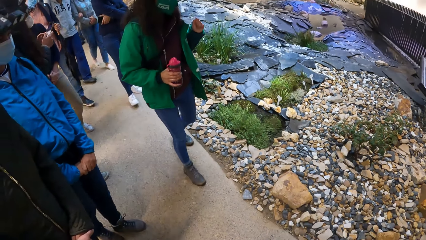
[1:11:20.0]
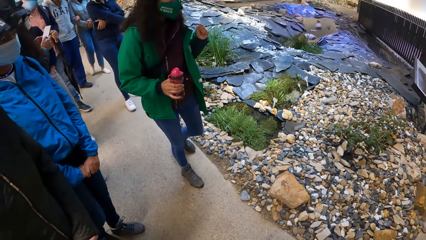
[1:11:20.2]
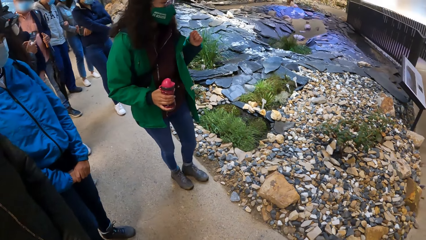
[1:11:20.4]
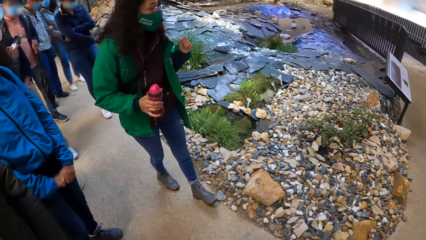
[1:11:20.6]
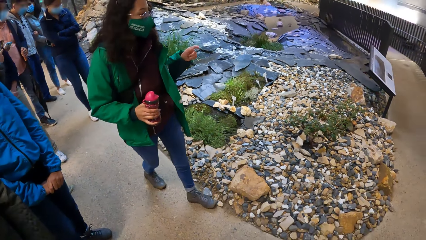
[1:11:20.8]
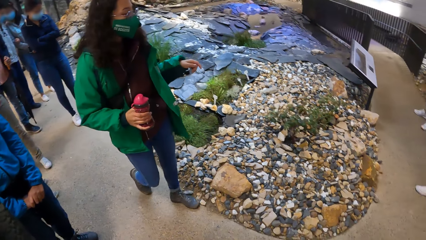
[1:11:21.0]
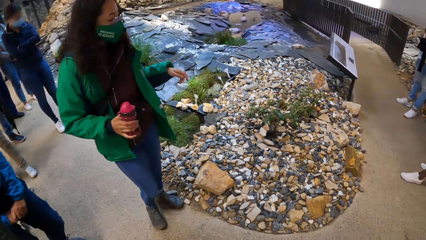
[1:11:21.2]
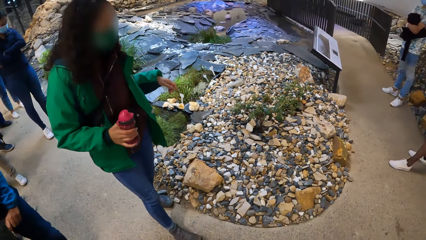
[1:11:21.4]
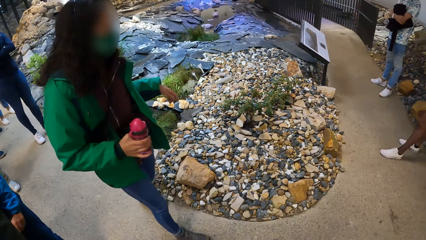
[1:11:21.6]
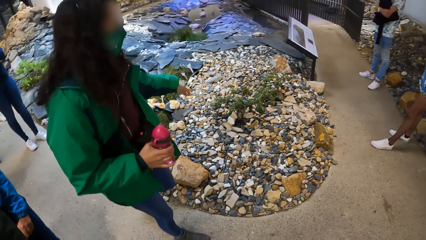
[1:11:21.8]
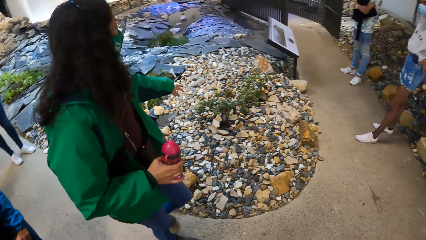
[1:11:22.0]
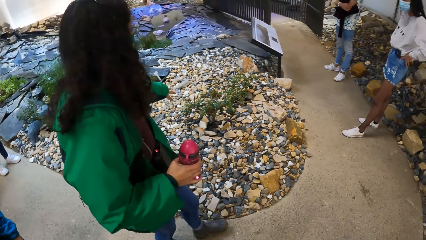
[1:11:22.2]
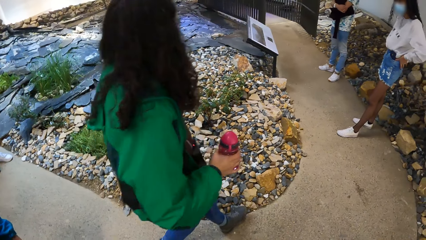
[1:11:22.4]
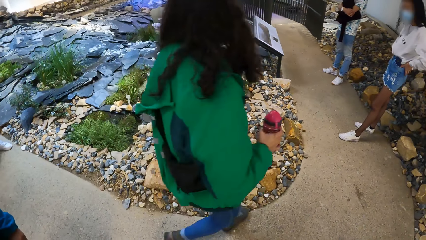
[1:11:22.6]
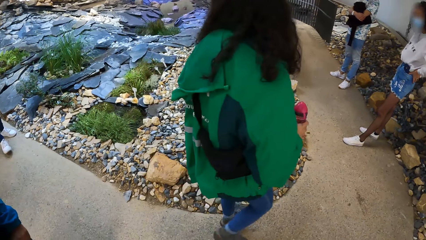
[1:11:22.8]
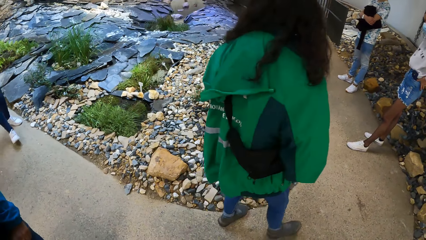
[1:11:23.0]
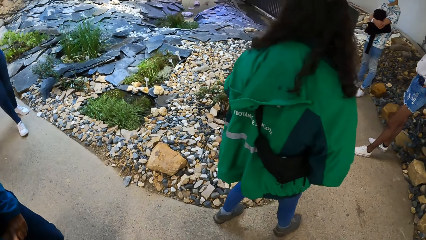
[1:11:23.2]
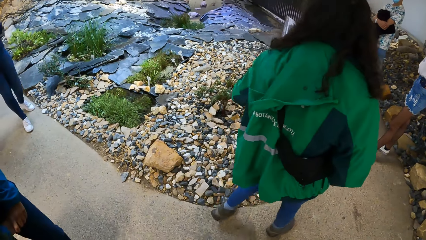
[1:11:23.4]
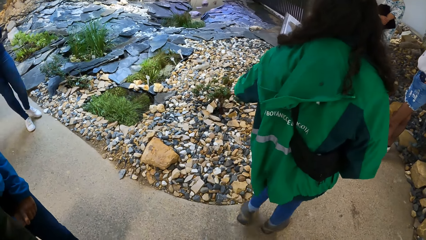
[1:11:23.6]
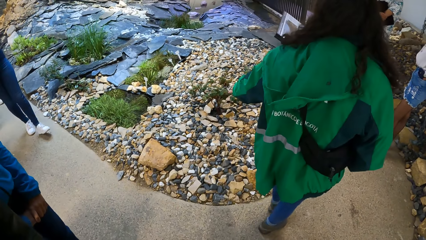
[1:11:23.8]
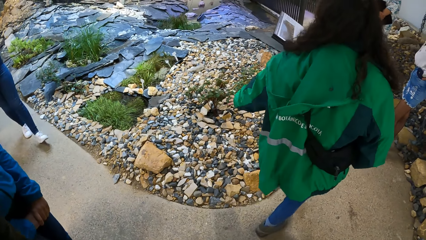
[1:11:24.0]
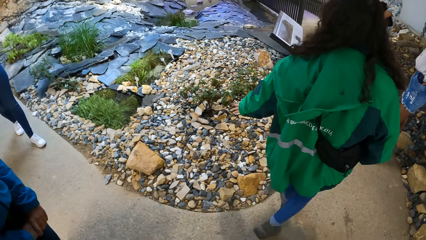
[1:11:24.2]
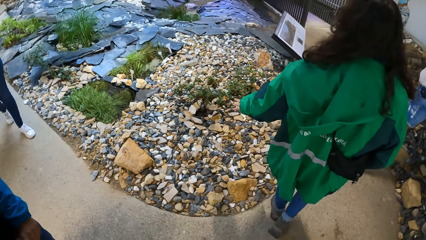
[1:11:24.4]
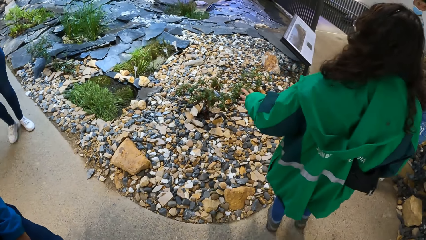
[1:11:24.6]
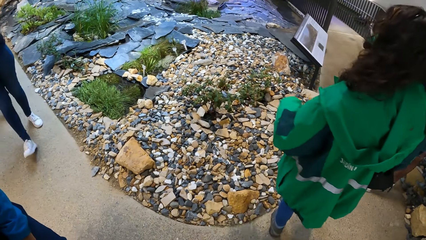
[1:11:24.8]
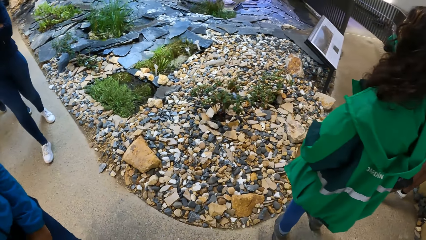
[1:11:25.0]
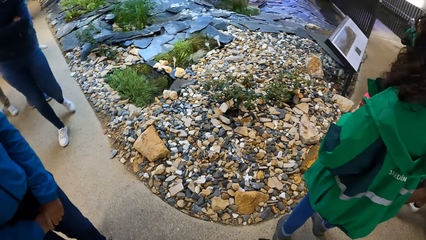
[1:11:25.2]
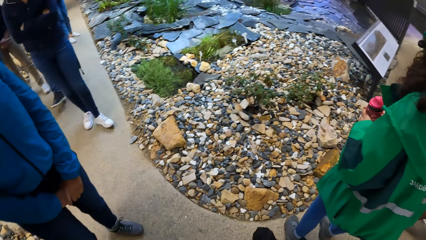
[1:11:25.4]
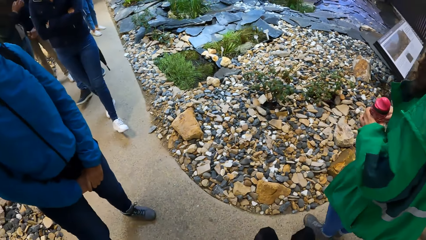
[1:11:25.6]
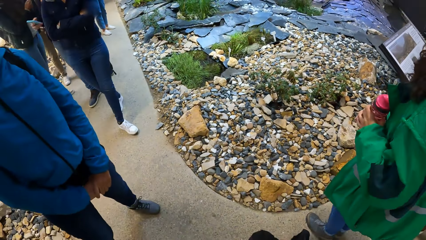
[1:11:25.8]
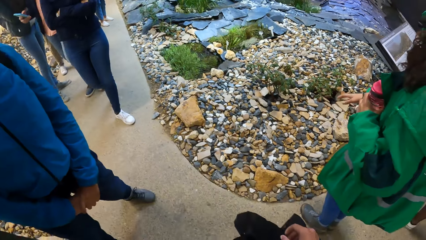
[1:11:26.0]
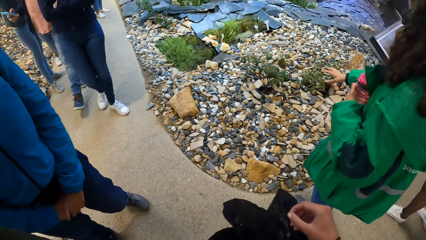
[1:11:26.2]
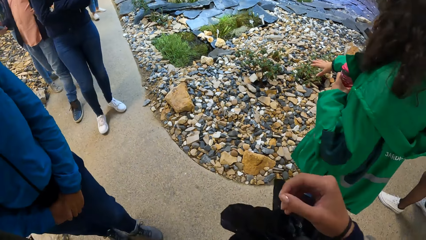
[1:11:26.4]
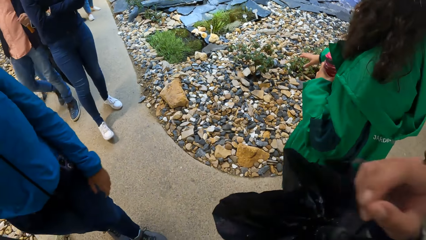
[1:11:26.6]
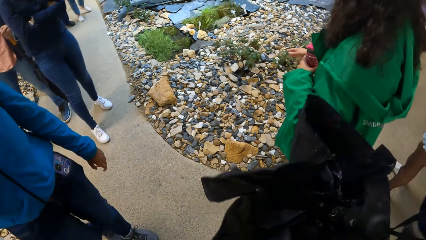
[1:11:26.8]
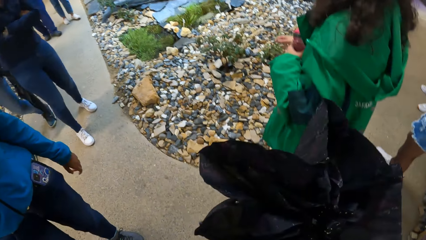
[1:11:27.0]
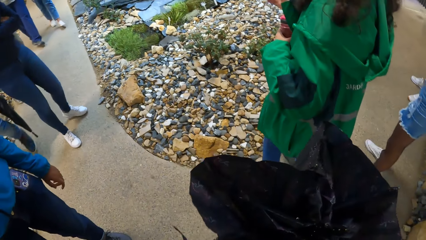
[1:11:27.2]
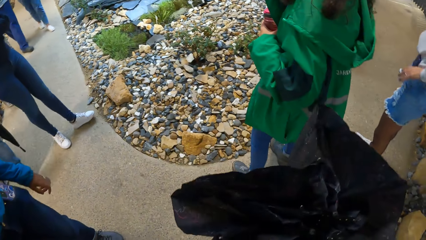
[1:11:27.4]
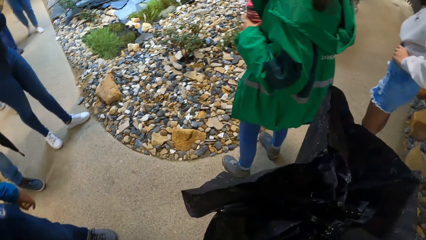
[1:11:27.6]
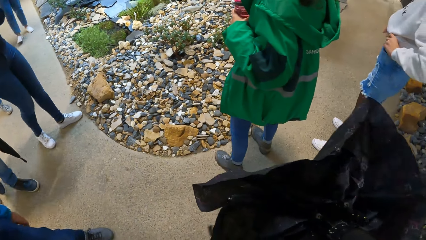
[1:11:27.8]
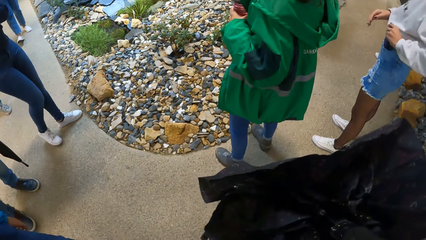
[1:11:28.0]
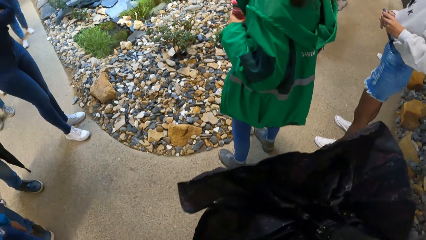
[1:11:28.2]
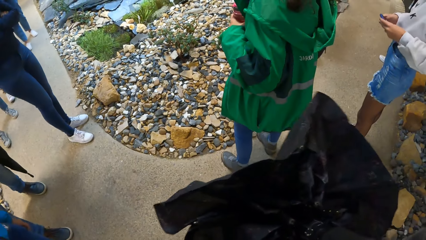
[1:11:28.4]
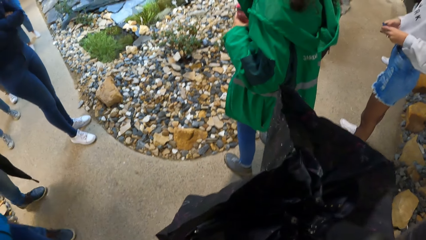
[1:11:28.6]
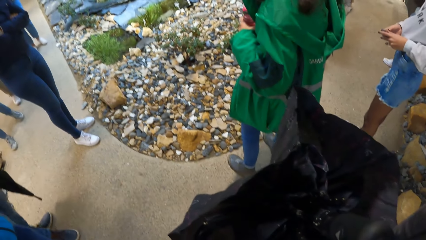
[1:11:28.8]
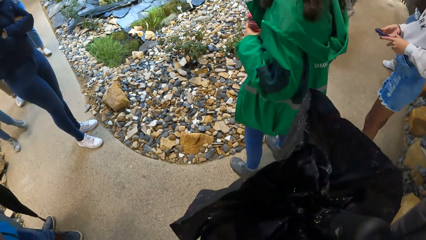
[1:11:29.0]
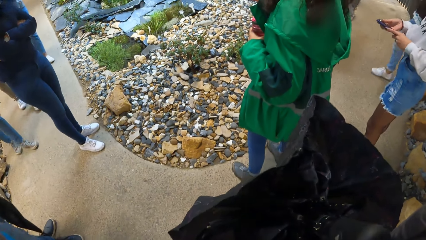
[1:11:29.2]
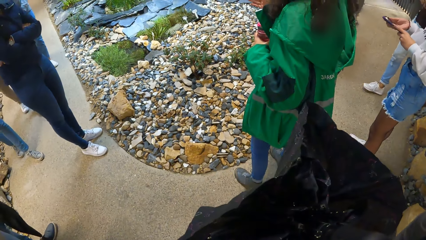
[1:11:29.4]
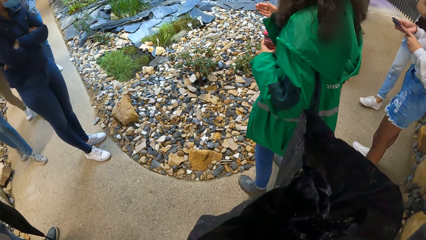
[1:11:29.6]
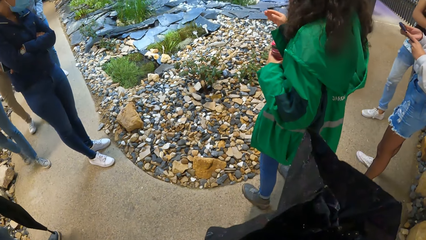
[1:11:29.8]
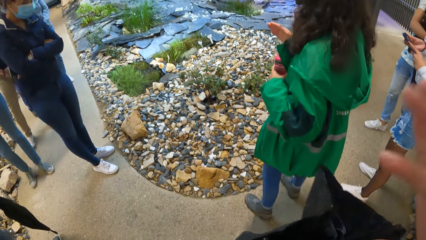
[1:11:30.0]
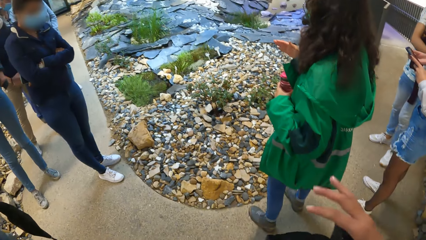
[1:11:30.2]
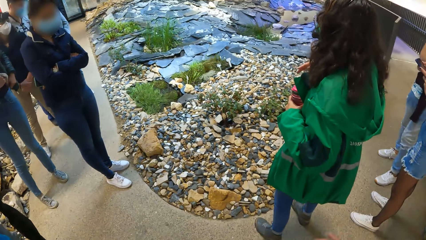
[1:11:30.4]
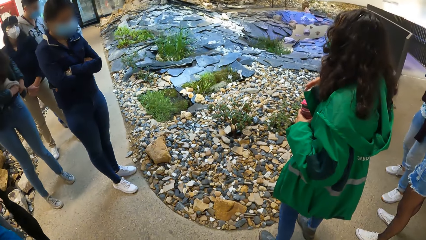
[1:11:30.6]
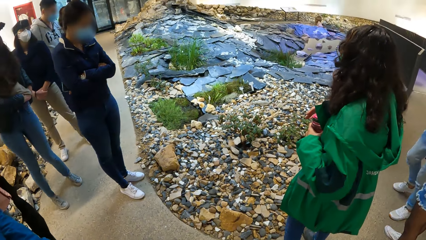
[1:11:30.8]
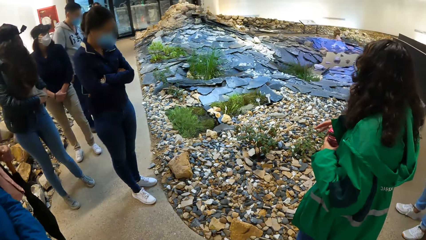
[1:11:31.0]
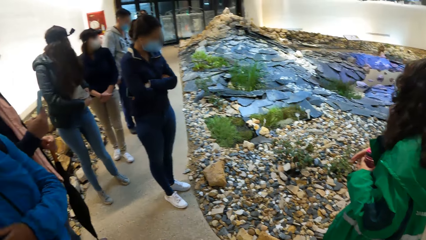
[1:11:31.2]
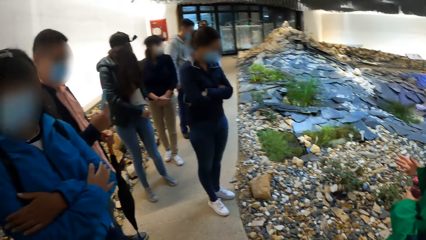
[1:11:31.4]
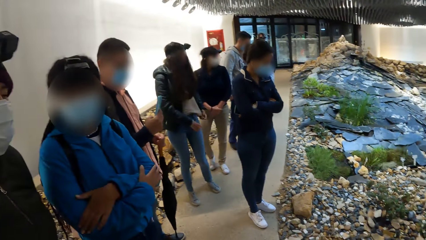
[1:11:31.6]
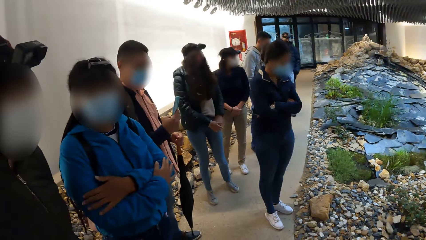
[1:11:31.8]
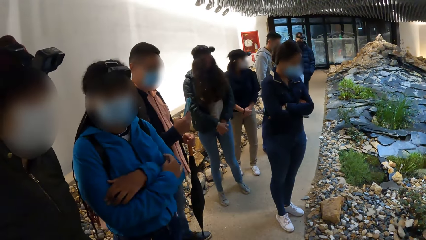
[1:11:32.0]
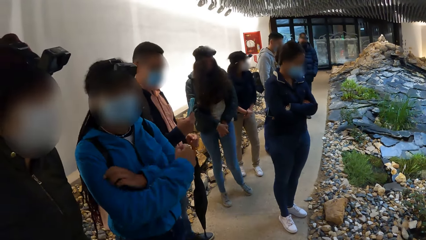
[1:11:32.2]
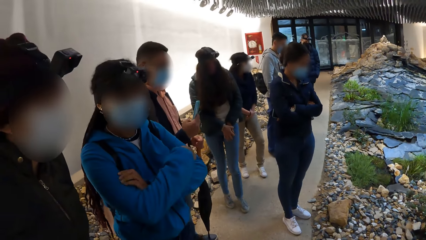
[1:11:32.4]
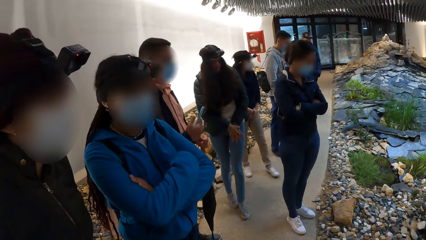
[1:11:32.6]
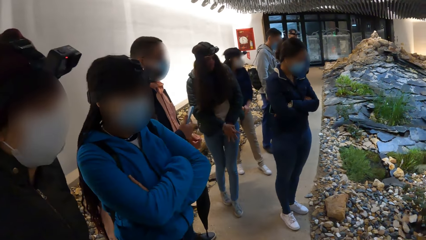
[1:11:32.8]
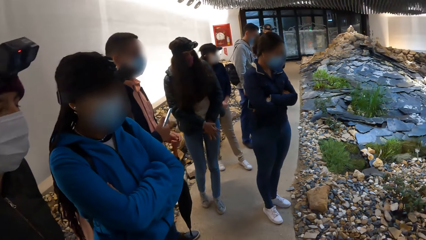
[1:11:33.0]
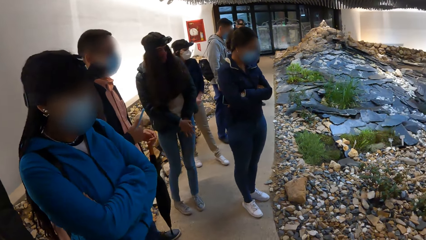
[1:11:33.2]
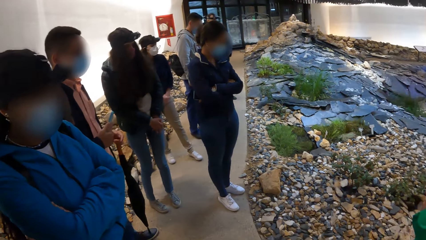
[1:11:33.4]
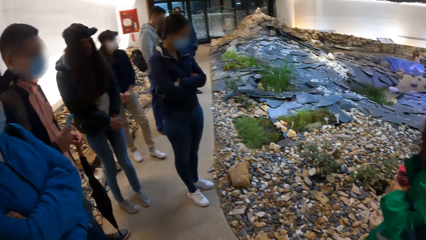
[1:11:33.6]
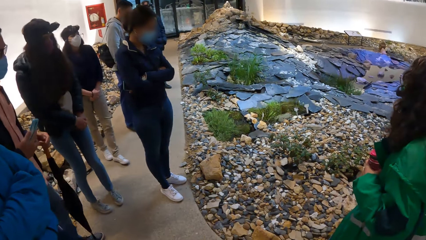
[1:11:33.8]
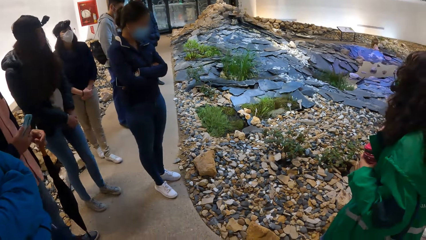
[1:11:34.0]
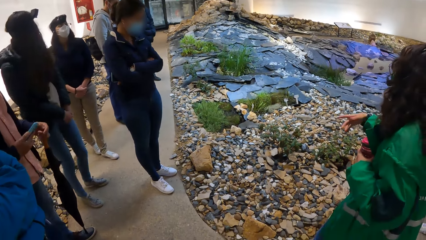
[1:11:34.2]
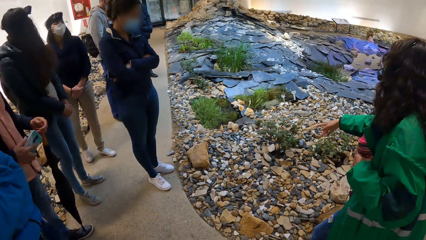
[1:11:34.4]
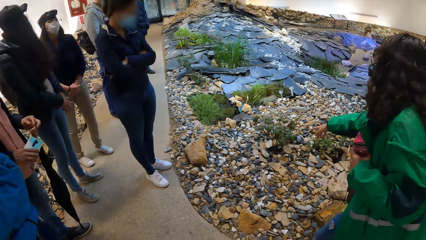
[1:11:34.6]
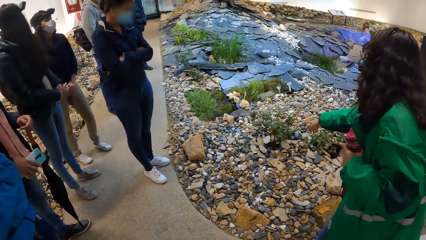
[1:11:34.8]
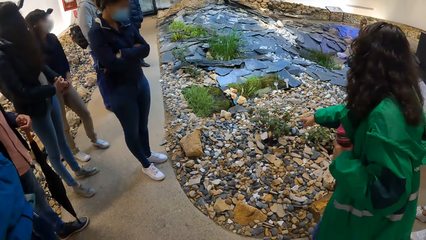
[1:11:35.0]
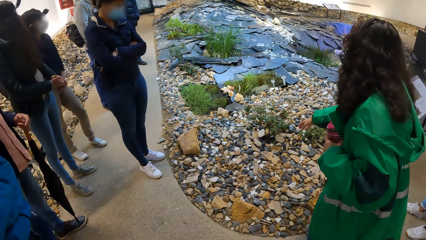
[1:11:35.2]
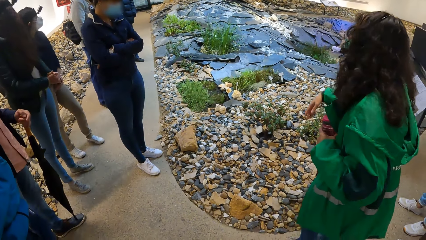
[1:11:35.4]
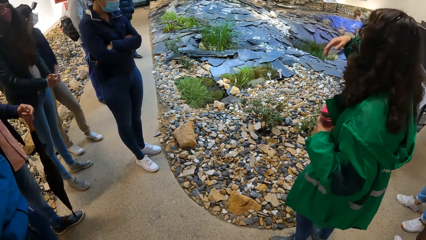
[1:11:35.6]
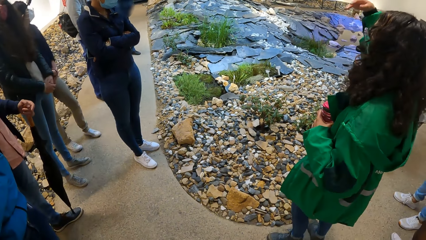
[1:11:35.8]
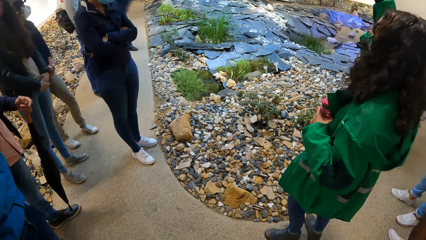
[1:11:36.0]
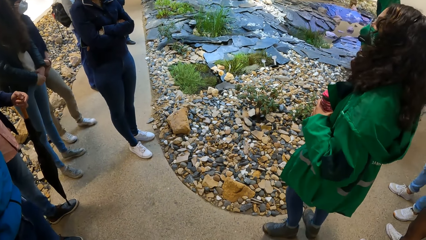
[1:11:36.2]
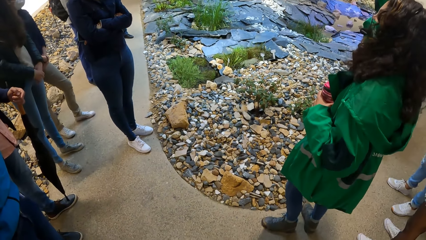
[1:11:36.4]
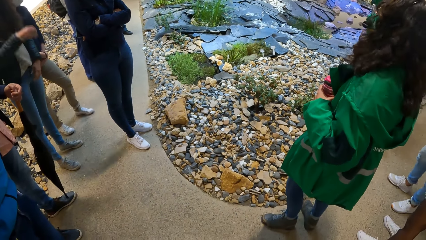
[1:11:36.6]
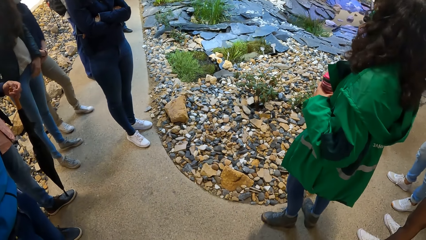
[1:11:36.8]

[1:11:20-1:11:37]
A lady walks on the pavement. Another lady walks on the pavement. A man walks on the pavement. Another lady walks on the pavement. Another lady passes the bottle to the left hand. Another lady removes the phone from the pocket. The camera wearer touches her face with her right hand. The lady with the phone looks at the phone. The camera wearer looks around. The lady with the bottle demonstrates with the hand.
